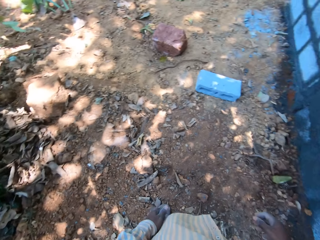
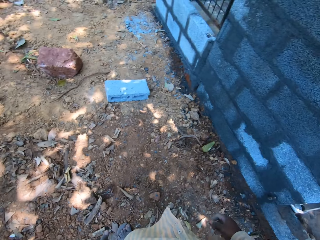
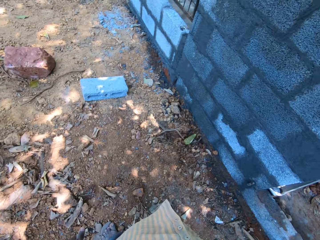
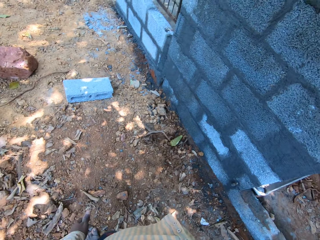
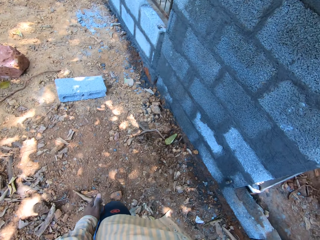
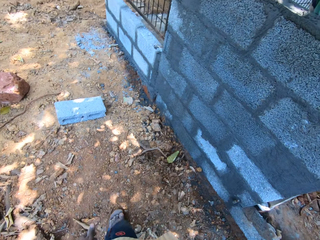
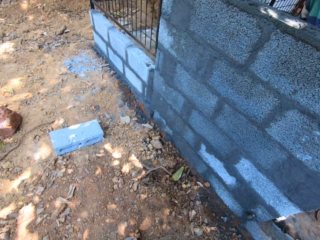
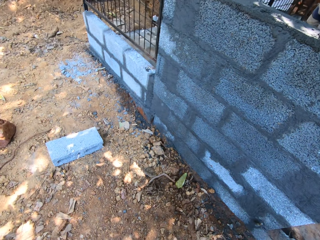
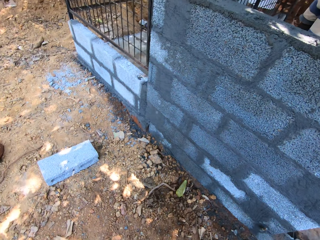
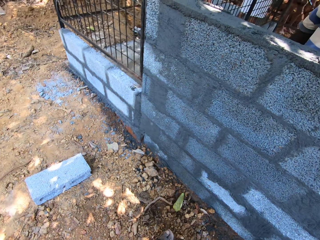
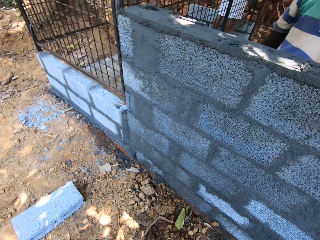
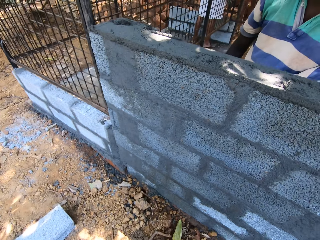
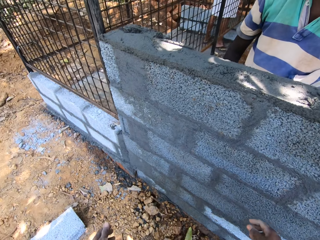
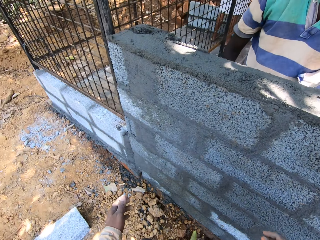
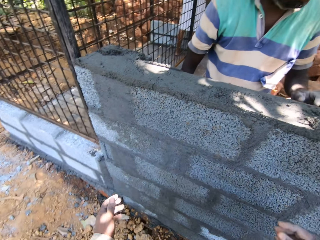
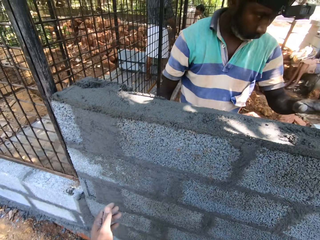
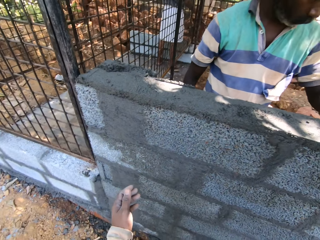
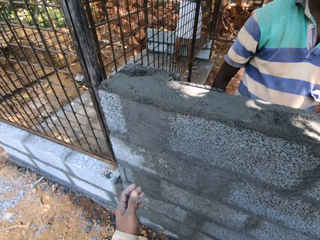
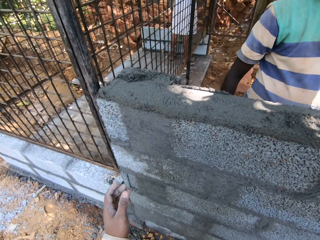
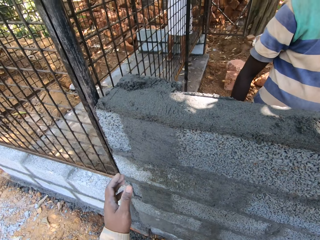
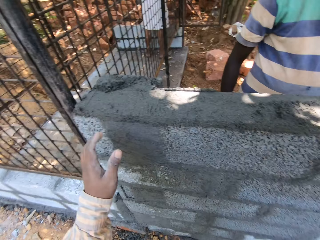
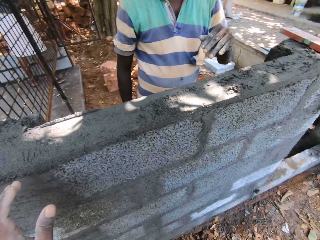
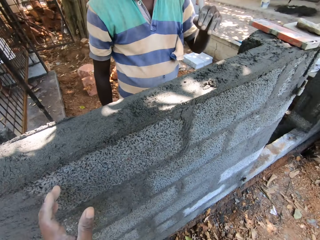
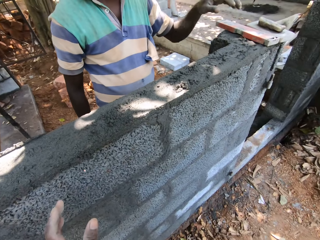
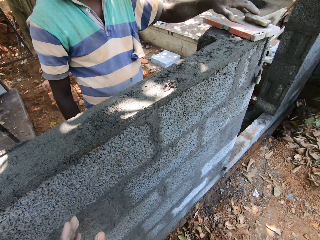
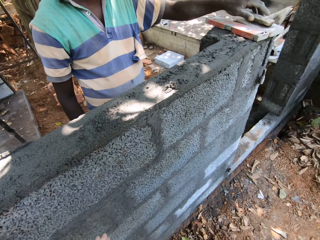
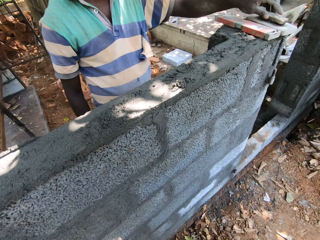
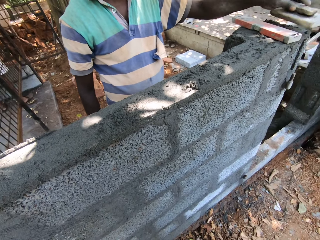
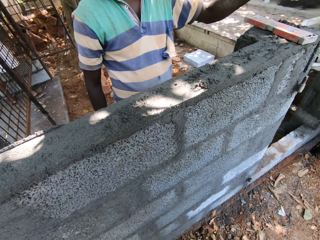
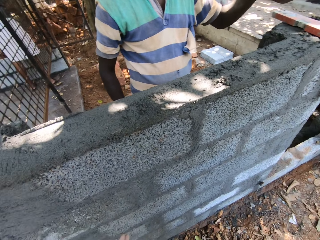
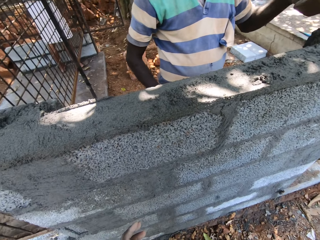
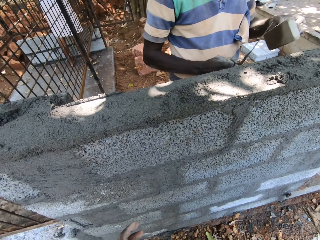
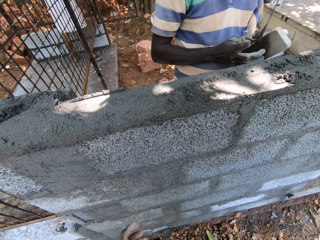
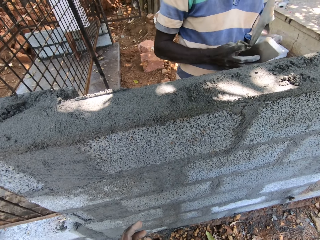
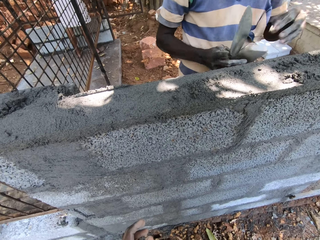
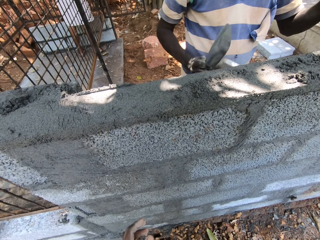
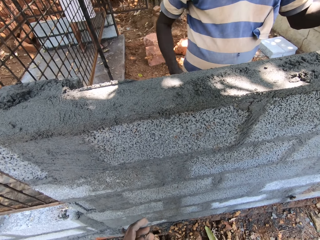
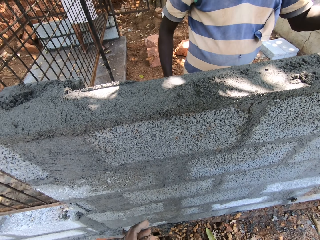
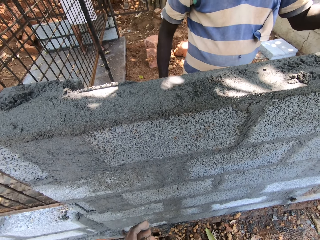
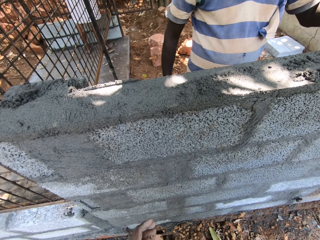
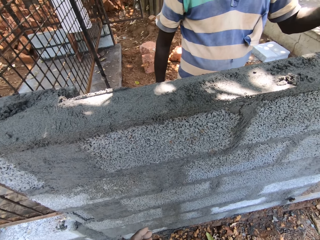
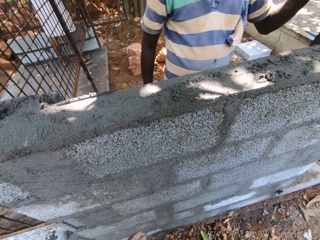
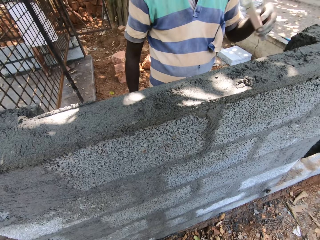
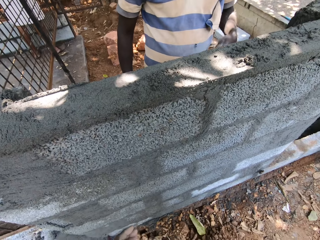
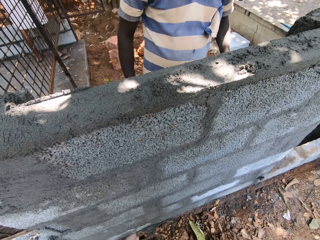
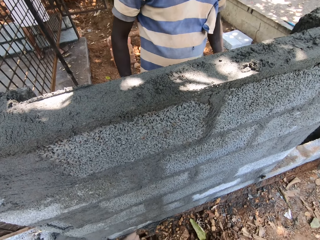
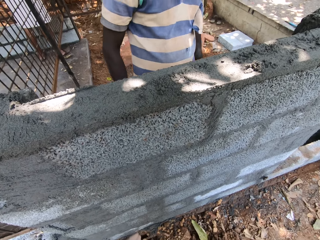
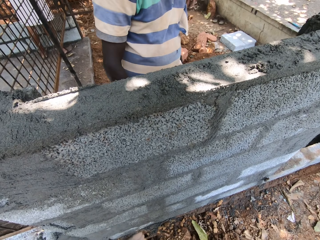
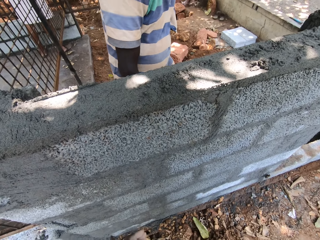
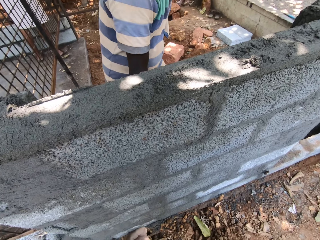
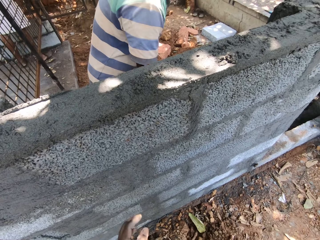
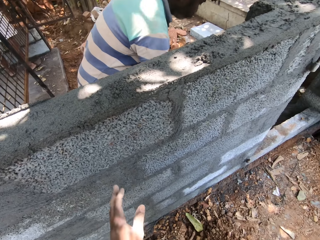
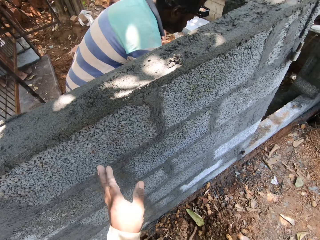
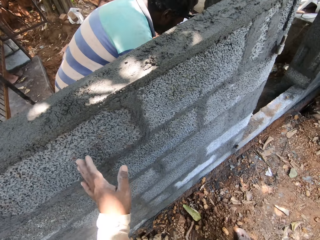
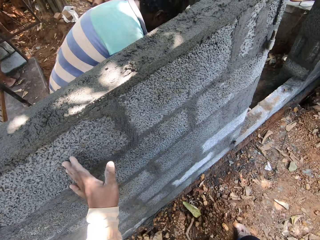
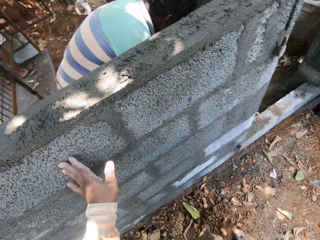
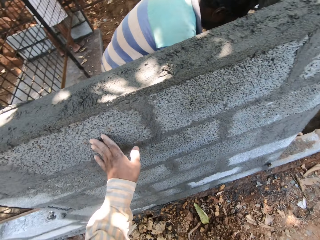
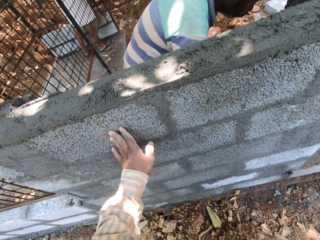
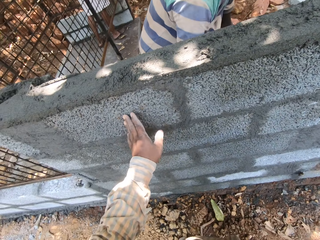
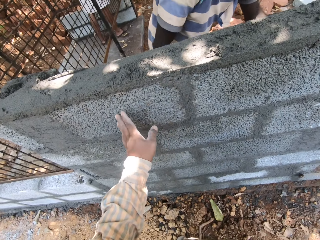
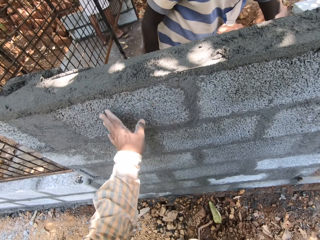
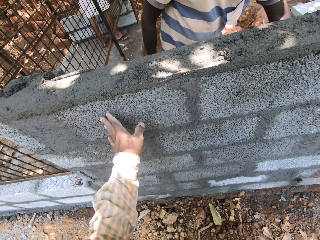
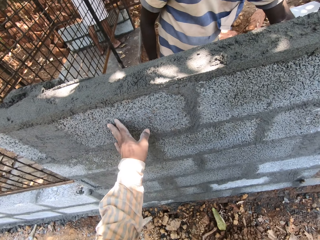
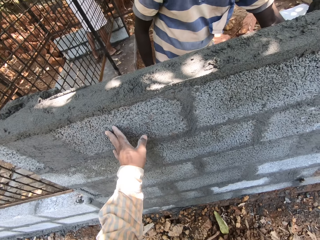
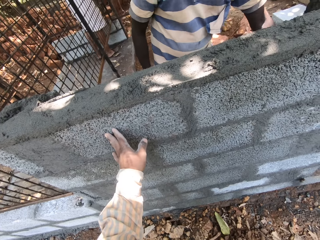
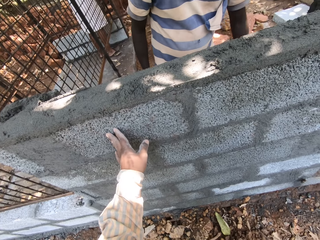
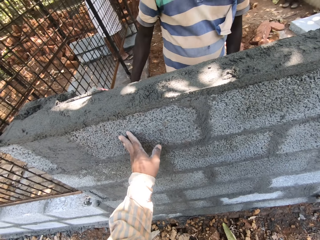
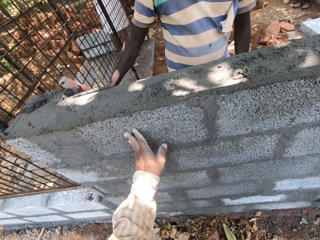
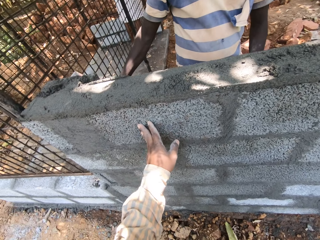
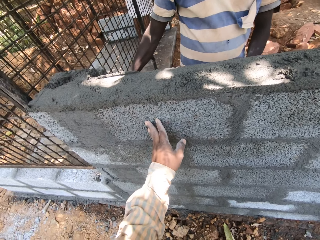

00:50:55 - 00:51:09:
The man gathers sand on the ground with a hoe in both hands. Another man interacts with the first man. A third man places his left hand on a wooden float on the wall. He takes the wooden float from the wall with his left hand. He passes the wooden float from his left hand to his right hand. The camera wearer interacts with the third man. A person moves the stones on the wall. The first man gathers sand on the ground with the hoe in both hands. The camera wearer places his left hand on the wall.

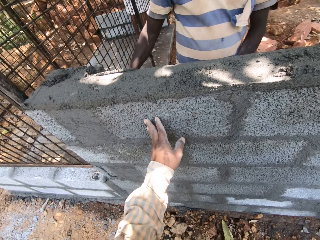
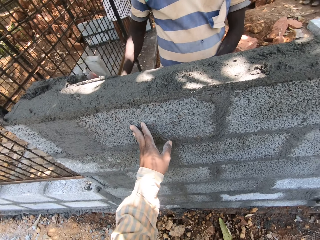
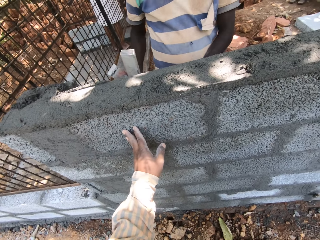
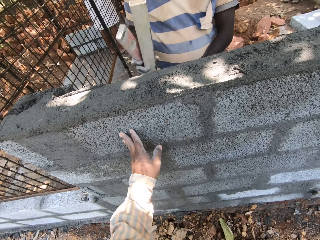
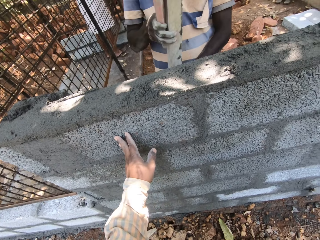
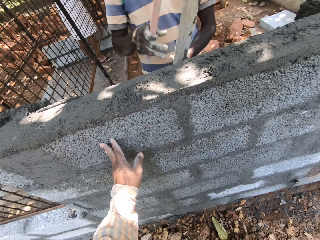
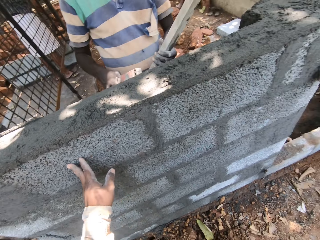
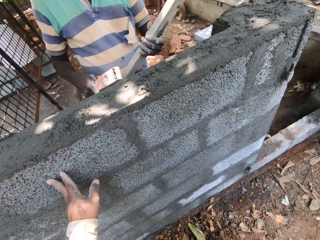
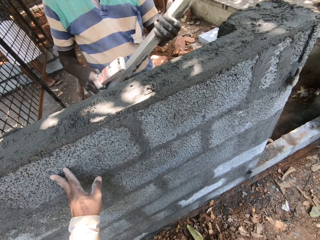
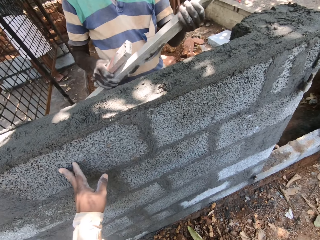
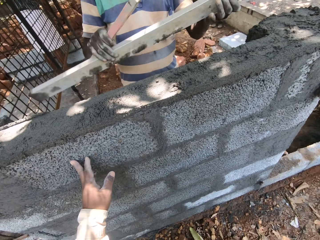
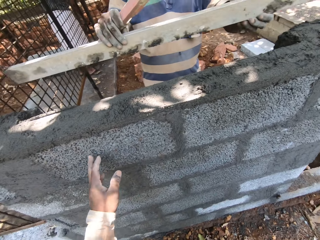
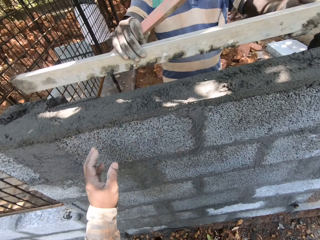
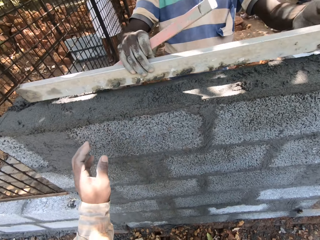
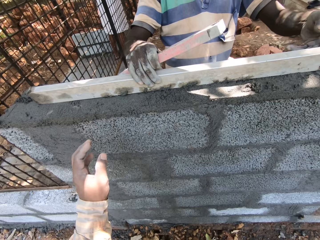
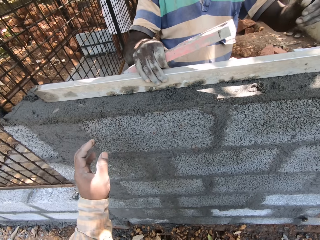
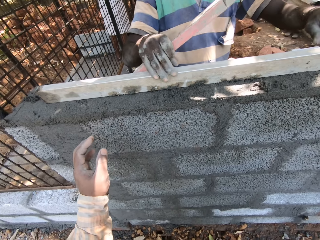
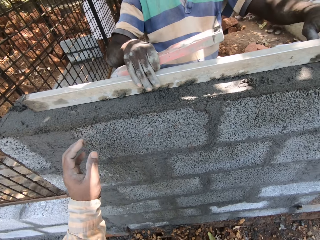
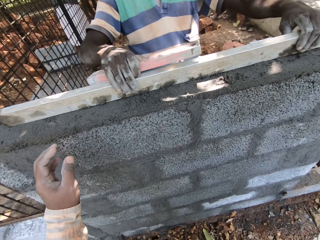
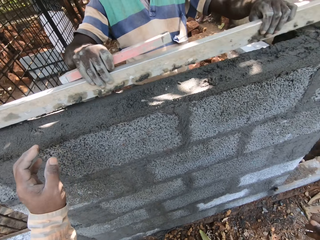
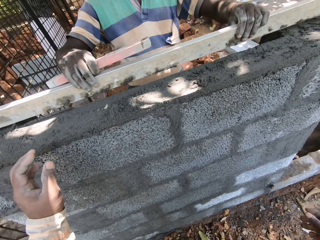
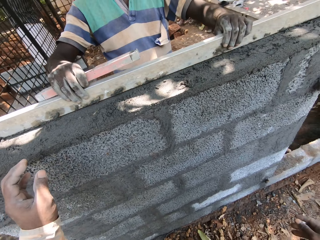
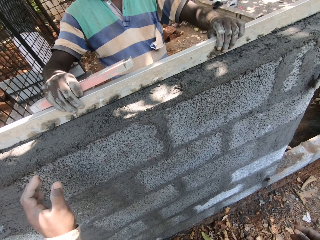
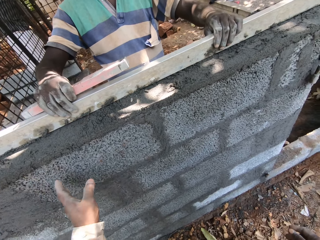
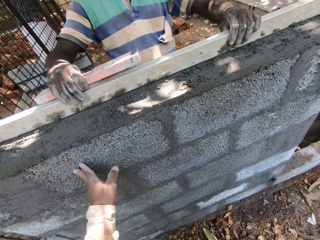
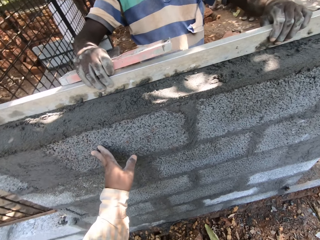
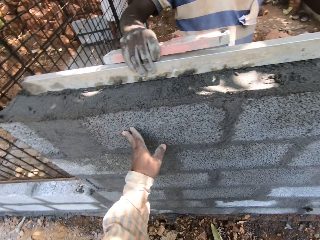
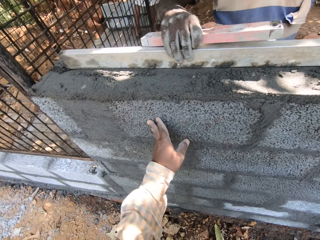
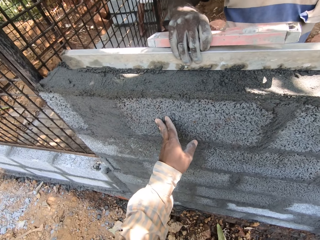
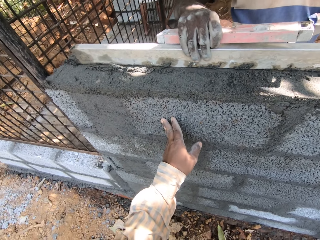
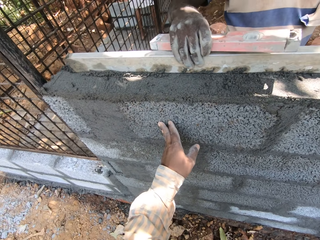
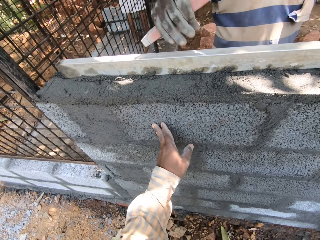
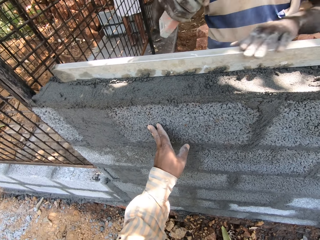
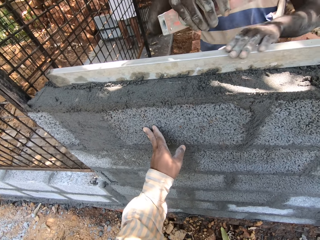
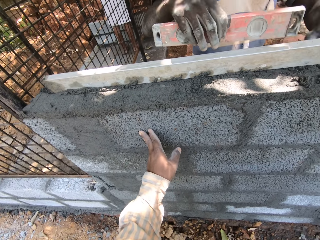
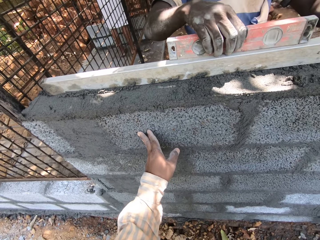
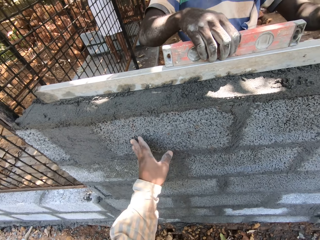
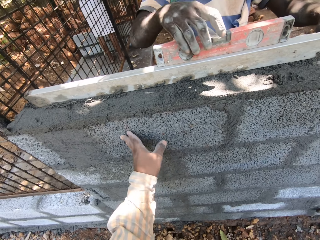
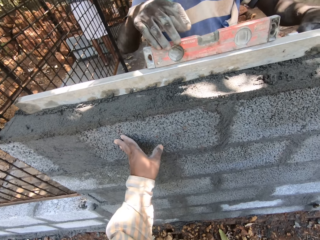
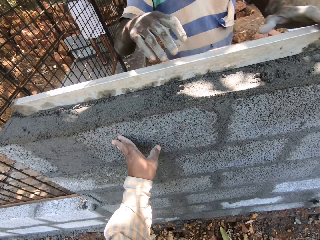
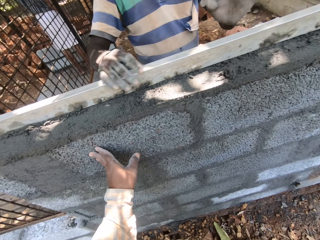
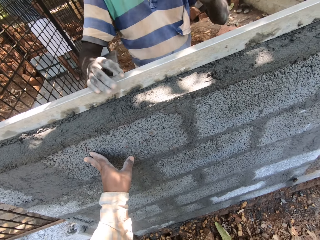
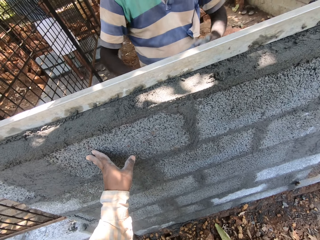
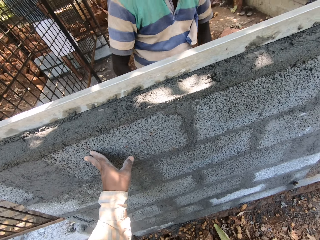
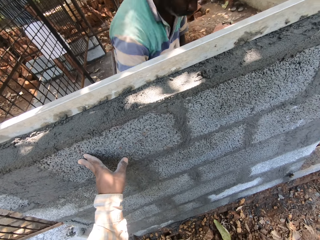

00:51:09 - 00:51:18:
The man passes a metal rod from his right hand to his left hand. He places his right hand on the metal rod in his left hand. The camera wearer interacts with the man. The man places the metal rod on the wall with both hands. He lifts the metal rod from the wall with both hands. He places the metal rod on the wall with both hands. He smoothens the wall with the metal rod in both hands. The camera wearer places his left hand on the wall. The man cleans the metal rod on the wall with both hands. He places a spirit level on the metal rod with his right hand.
